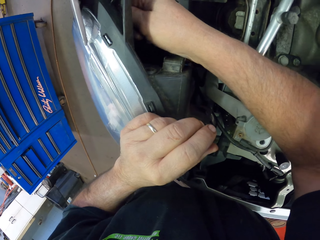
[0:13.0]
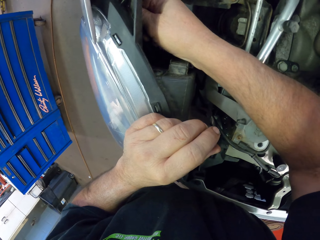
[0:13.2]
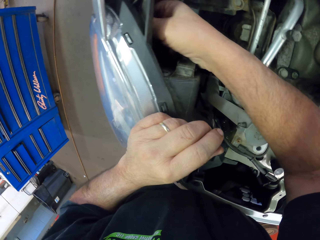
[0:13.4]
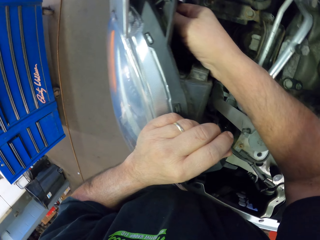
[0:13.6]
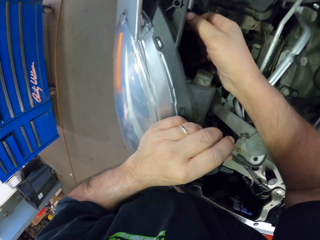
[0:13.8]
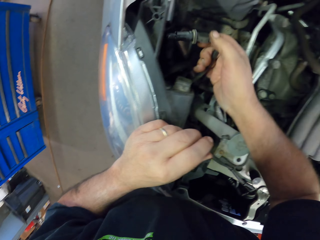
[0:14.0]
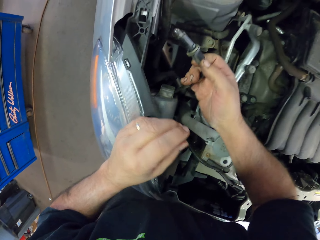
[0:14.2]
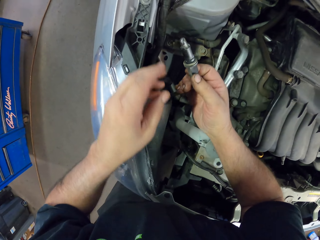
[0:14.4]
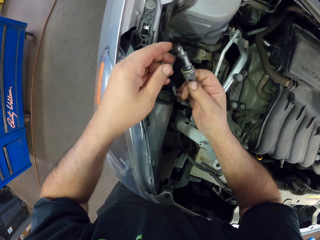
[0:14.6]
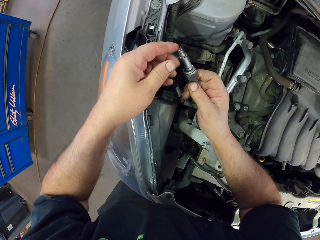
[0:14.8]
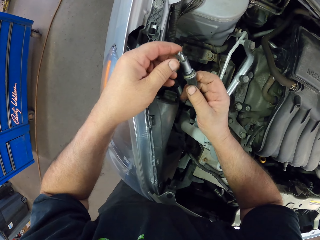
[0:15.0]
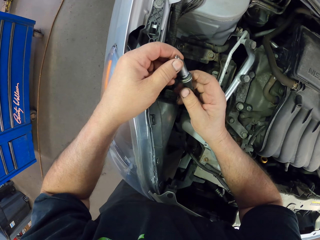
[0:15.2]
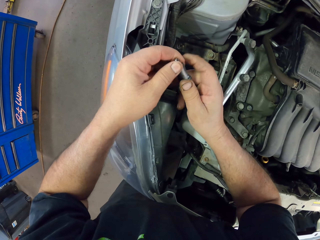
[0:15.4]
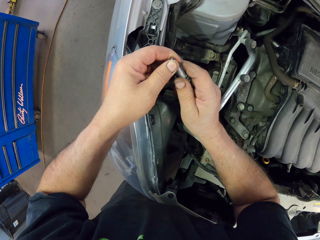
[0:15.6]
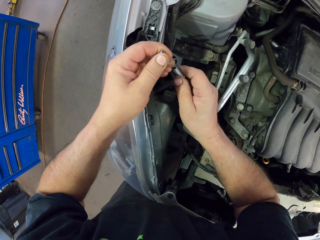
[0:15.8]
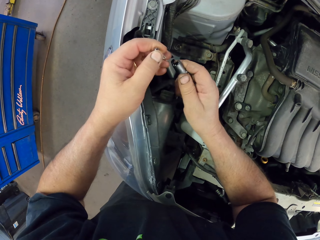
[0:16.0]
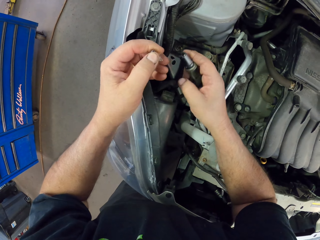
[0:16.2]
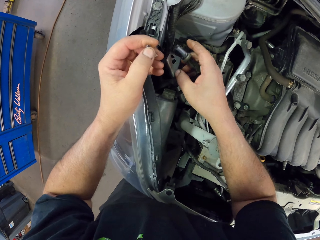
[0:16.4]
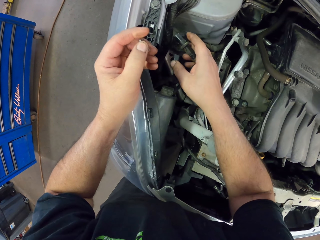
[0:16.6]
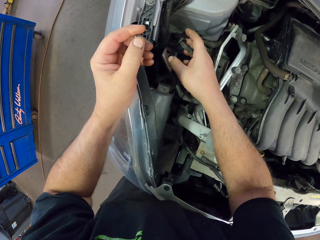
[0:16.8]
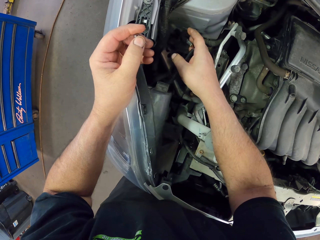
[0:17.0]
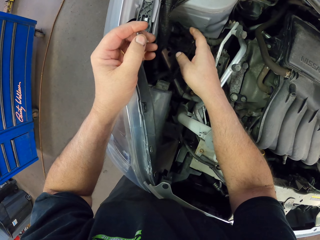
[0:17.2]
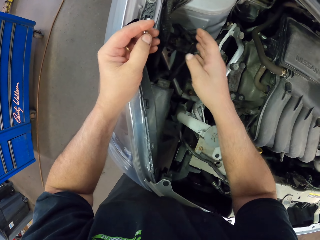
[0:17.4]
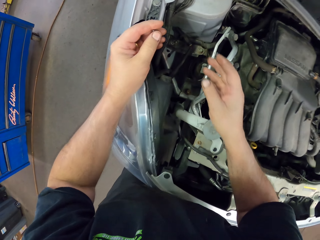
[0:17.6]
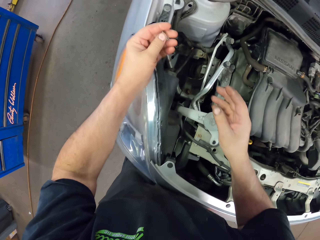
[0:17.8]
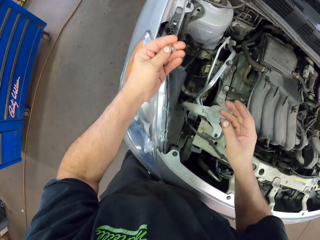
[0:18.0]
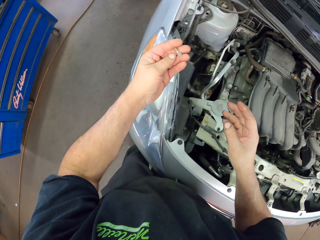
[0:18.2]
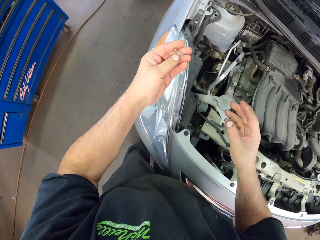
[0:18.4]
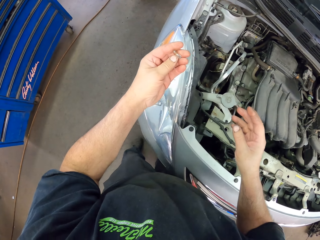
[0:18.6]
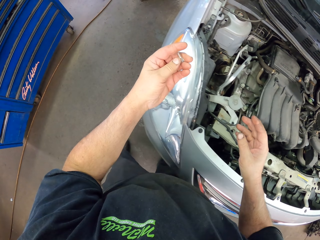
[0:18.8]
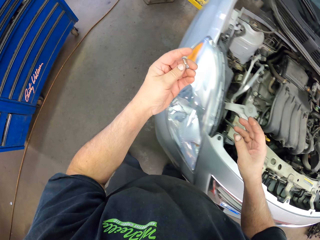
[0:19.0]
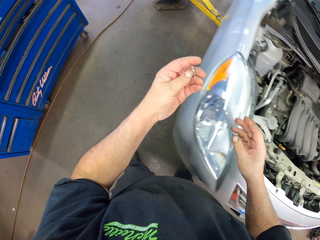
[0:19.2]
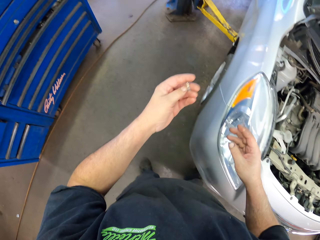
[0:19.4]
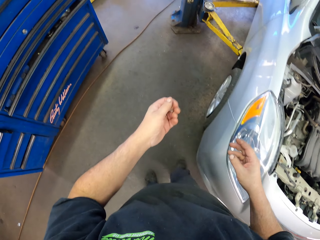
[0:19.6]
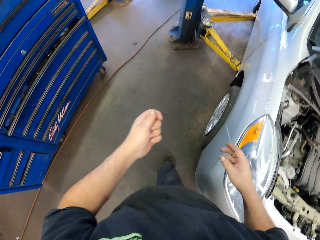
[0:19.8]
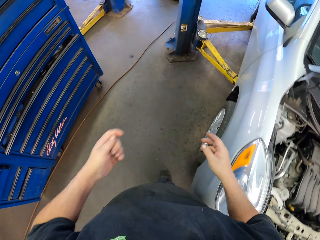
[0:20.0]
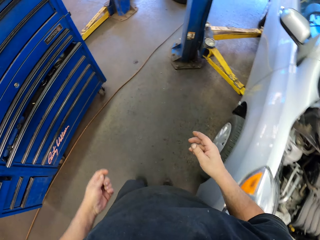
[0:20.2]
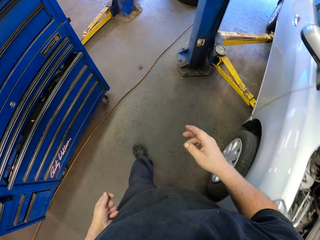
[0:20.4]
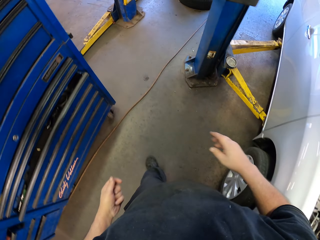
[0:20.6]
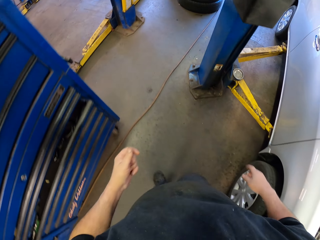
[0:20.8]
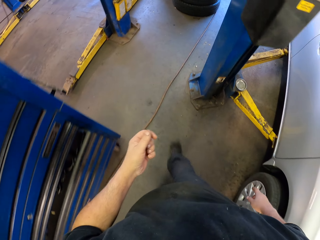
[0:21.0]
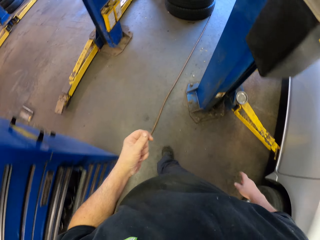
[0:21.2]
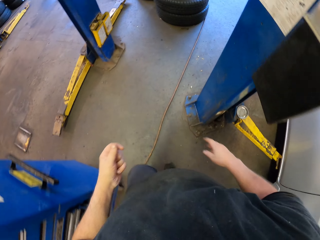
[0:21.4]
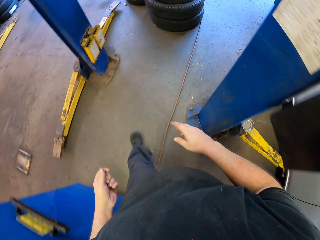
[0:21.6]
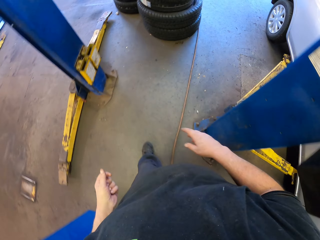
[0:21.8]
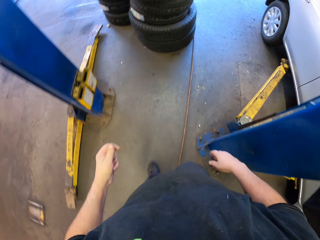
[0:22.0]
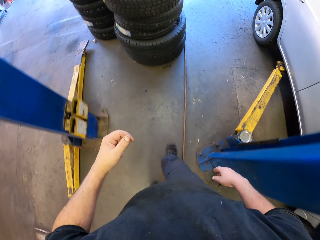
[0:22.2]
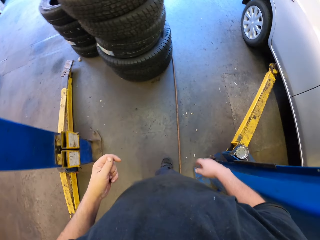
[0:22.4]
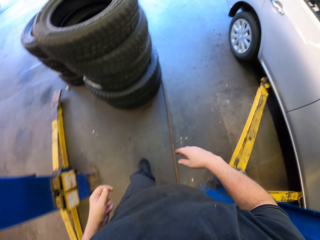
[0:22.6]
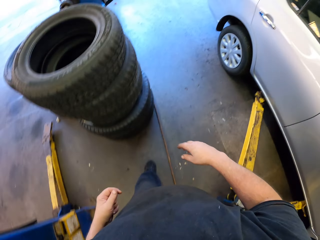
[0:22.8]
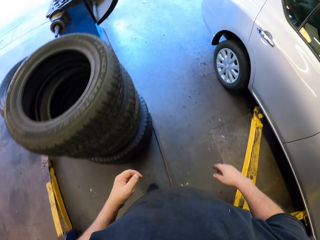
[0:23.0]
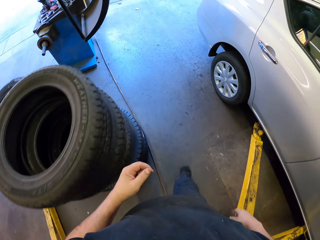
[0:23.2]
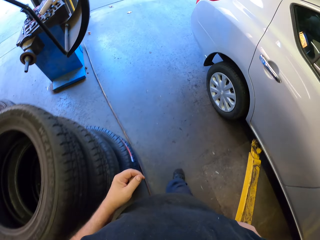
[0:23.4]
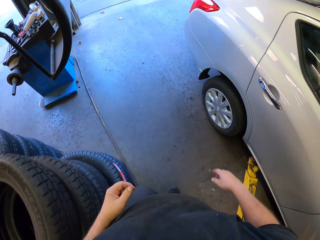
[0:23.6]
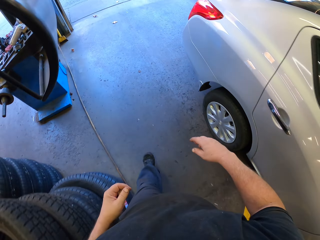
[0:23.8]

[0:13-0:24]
The camera wearer removes a part of a car. They fix something. They dismantle a part of the car. They drop something in the engine. They touch something. They walk in the garage.

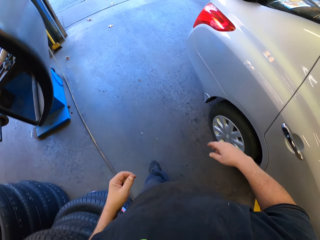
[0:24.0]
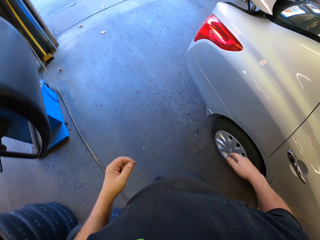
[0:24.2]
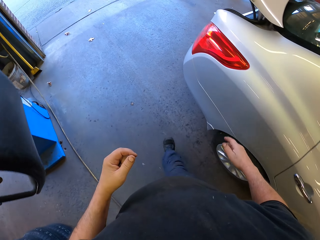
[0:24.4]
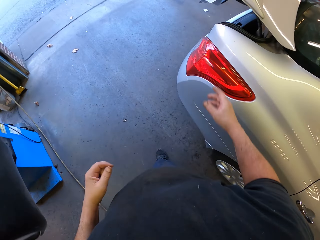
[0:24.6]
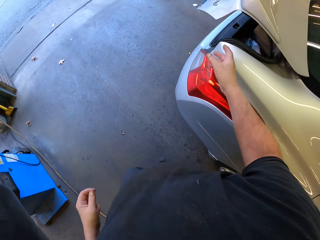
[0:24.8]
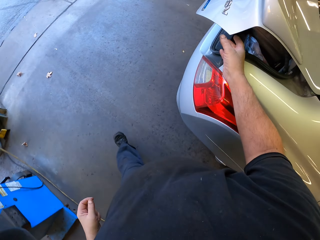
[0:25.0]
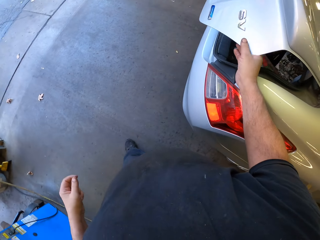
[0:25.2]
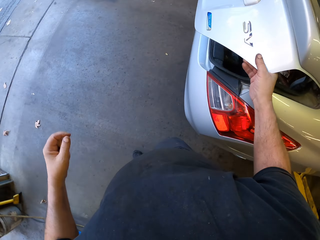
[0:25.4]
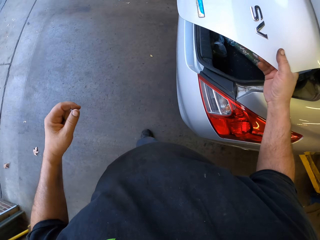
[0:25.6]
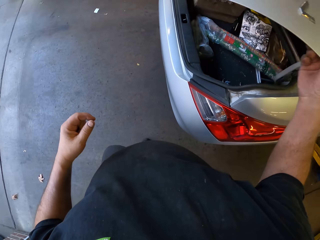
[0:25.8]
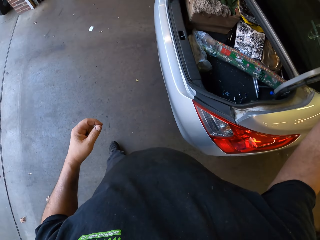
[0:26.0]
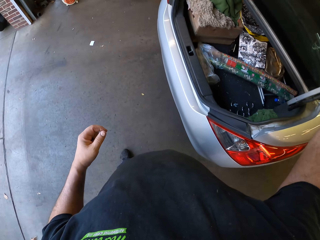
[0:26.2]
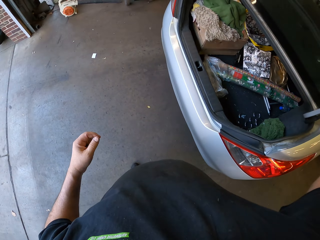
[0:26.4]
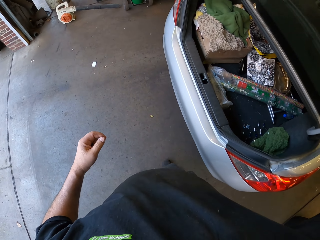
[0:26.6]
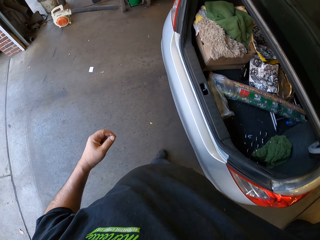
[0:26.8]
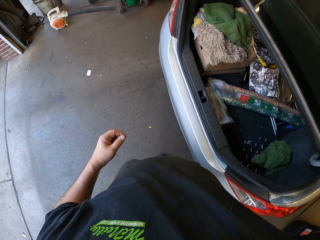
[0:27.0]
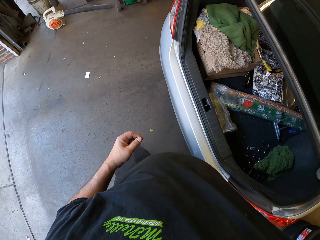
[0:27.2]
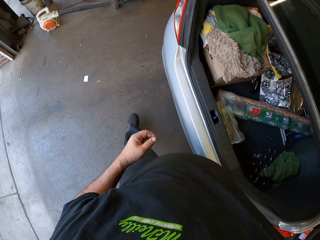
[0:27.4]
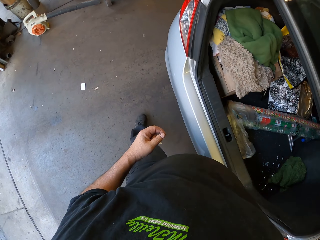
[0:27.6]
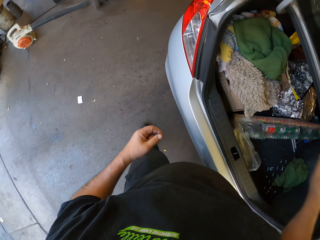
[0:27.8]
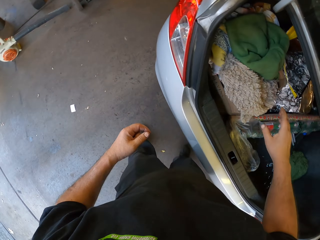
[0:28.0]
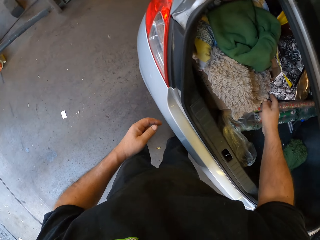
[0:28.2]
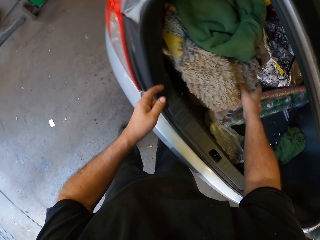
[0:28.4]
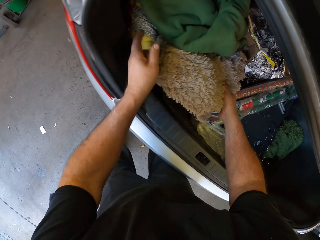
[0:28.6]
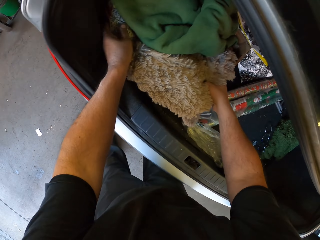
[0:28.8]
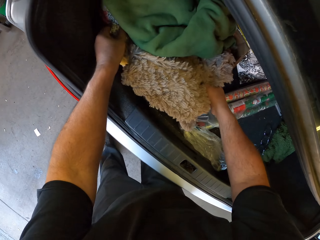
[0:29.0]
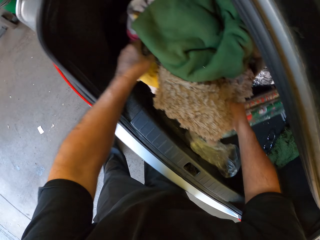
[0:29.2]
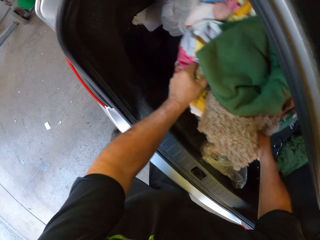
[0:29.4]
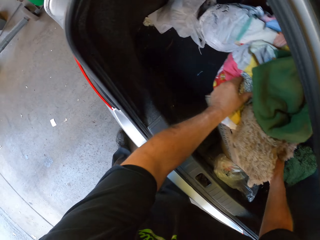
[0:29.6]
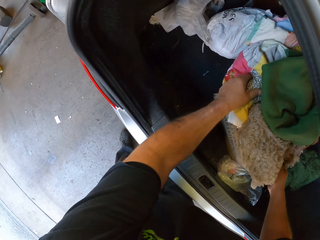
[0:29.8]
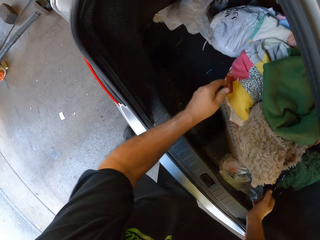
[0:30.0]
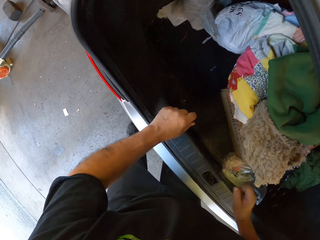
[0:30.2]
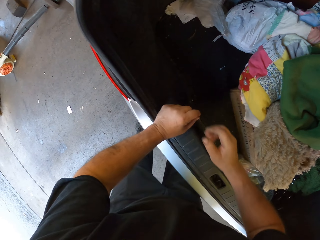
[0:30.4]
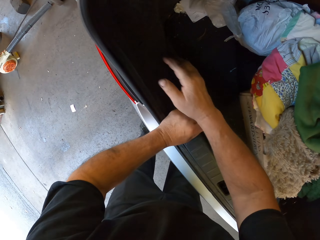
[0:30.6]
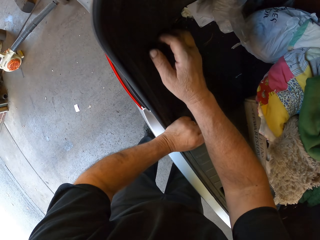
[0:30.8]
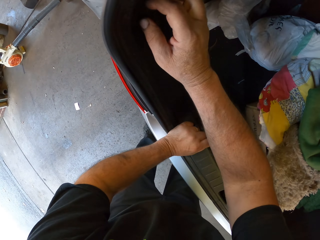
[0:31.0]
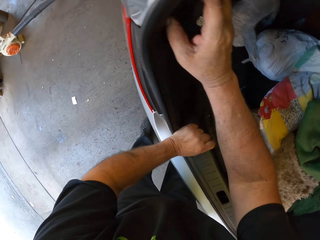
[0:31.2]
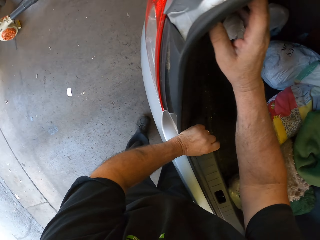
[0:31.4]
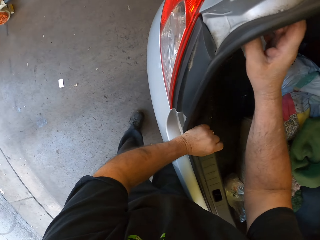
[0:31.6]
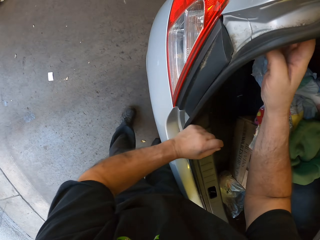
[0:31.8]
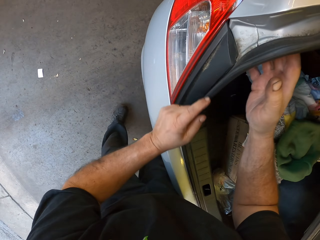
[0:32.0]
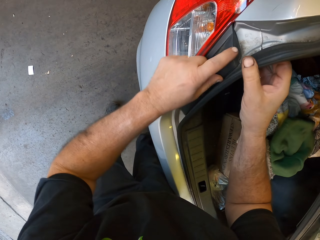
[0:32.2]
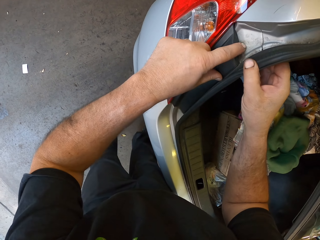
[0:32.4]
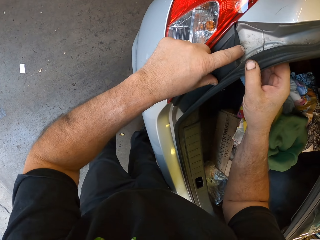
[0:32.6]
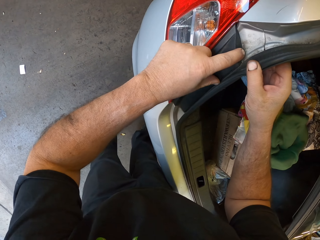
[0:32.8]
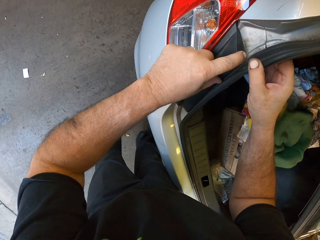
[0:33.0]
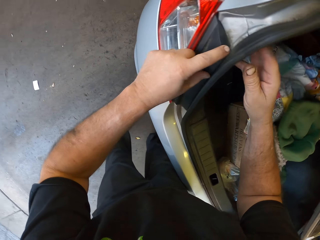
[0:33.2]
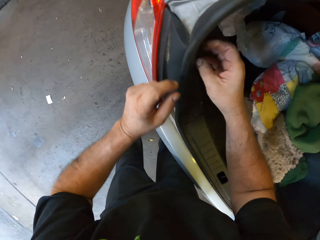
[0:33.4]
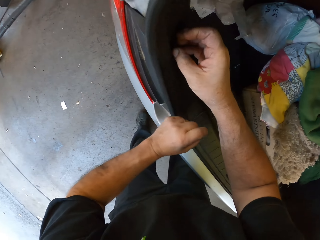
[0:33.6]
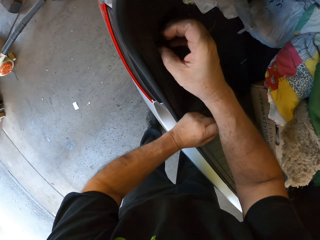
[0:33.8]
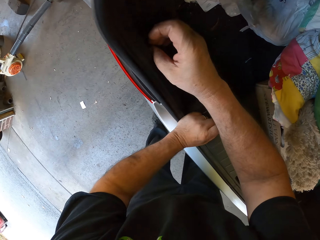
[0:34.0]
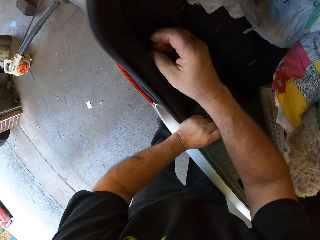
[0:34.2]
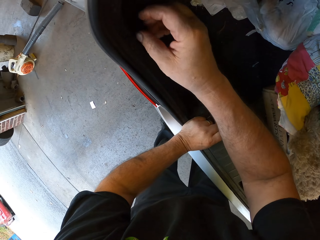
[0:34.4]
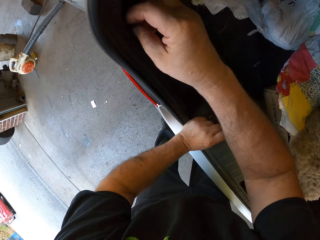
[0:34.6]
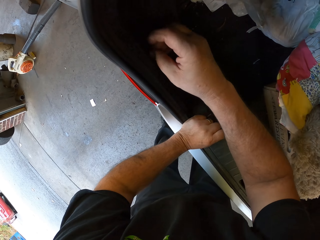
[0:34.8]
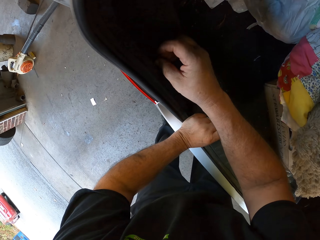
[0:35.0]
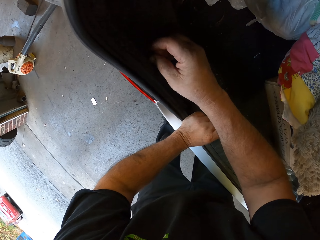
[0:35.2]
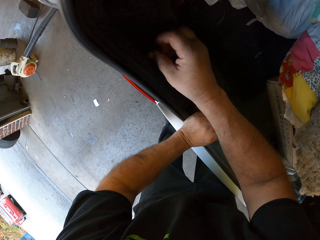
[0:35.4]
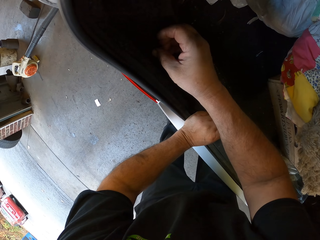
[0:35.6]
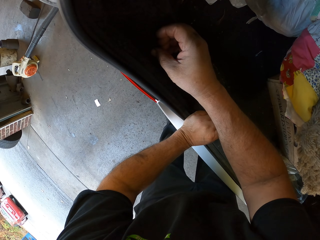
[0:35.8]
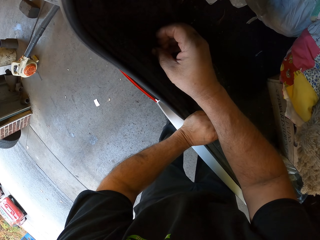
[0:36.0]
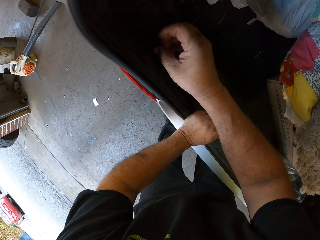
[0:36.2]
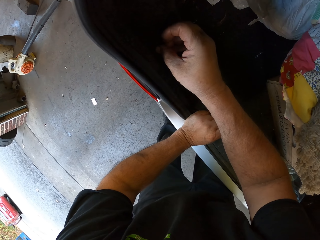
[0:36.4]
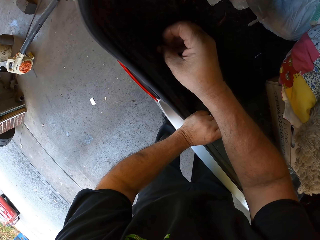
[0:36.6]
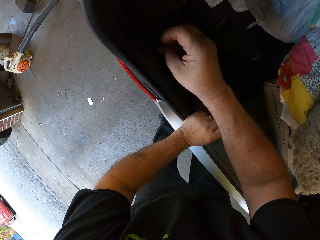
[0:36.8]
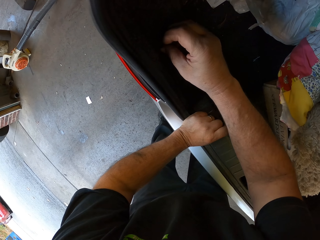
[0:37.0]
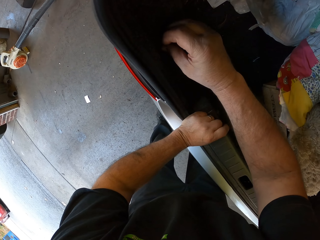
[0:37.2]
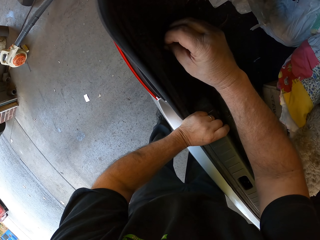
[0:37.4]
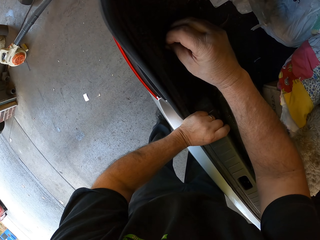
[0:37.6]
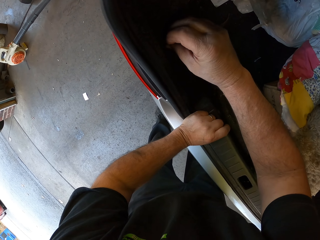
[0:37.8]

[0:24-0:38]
The camera wearer opens the car boot. They move a box in the car boot. They fix the weather seal. They touch the car. They rest their left hand on the car. They join something in the car boot.
